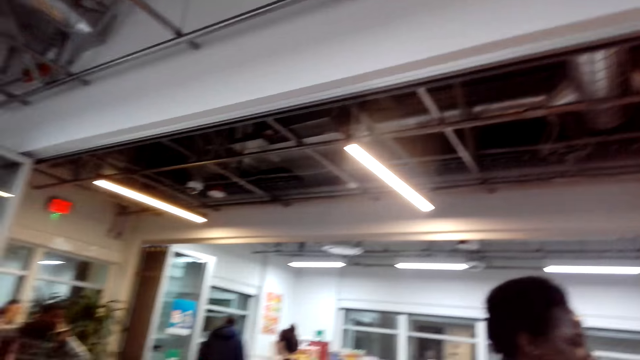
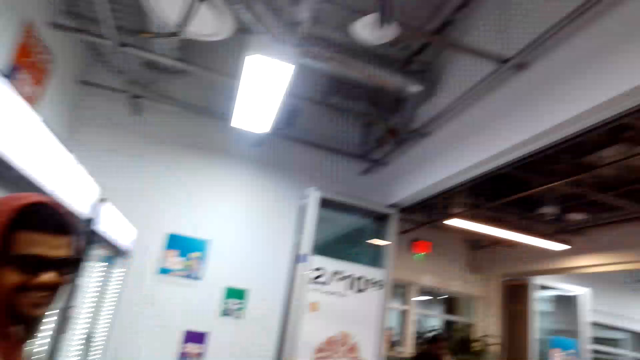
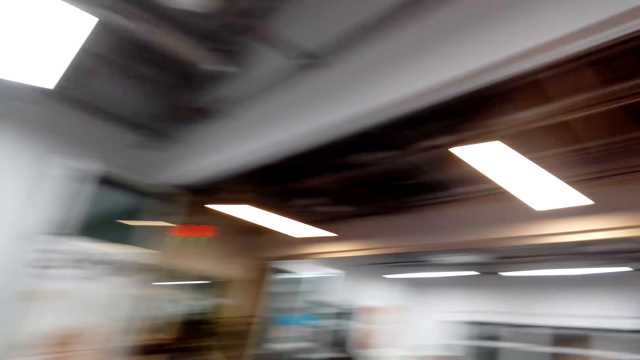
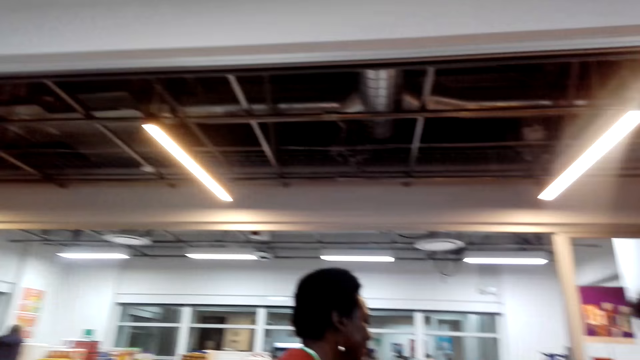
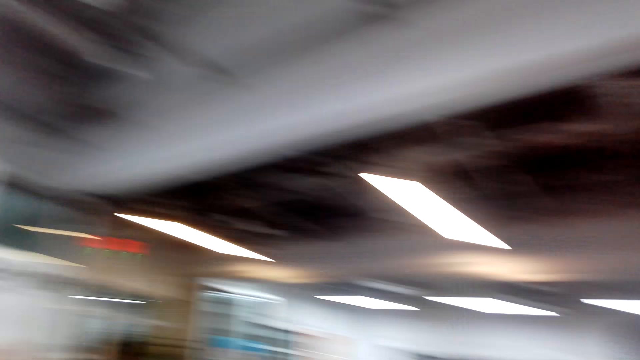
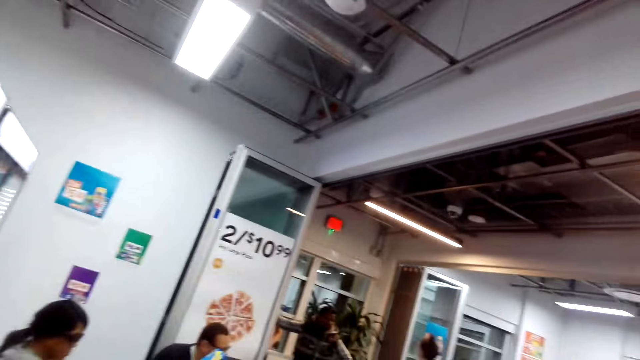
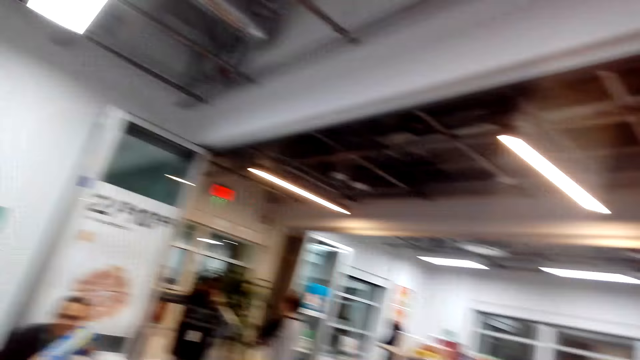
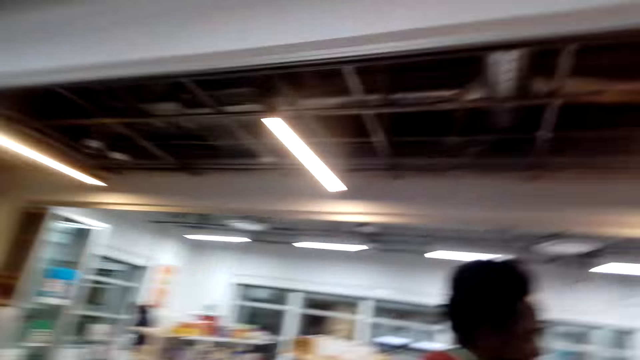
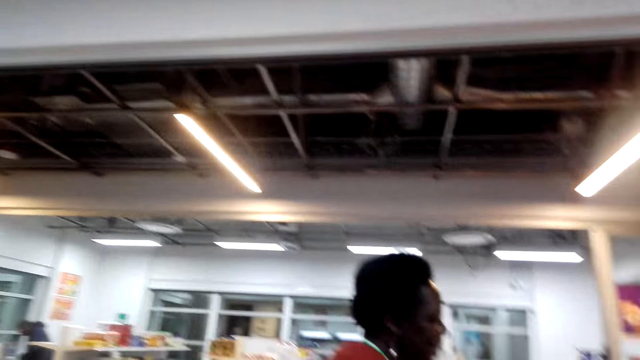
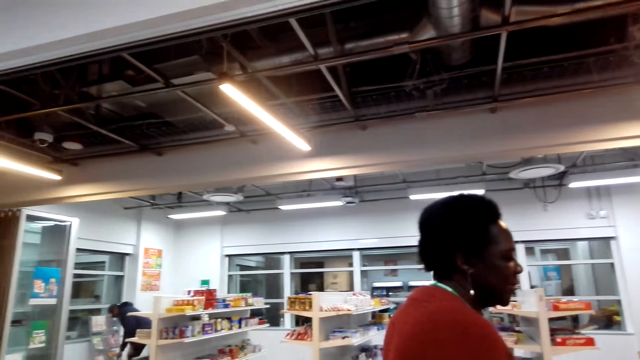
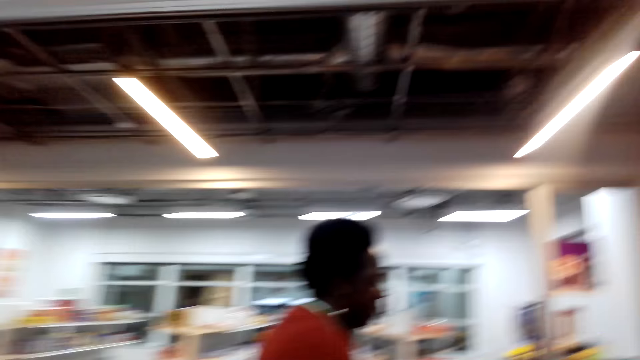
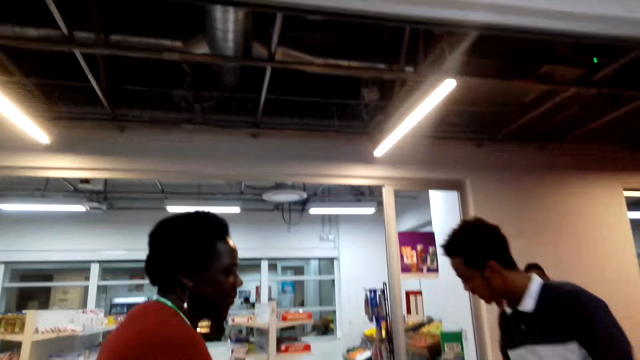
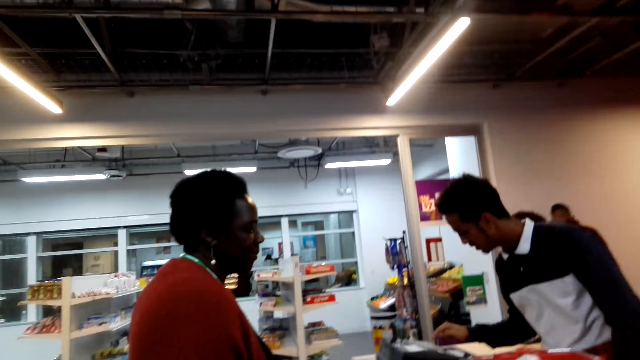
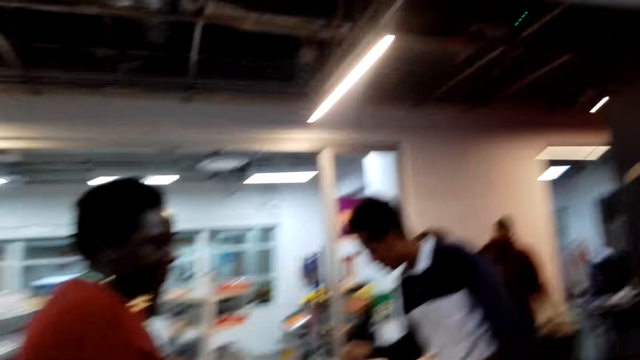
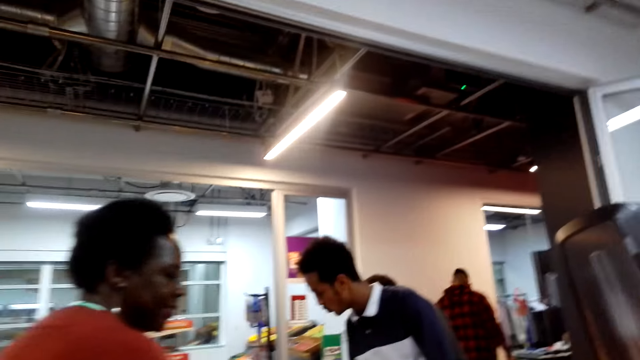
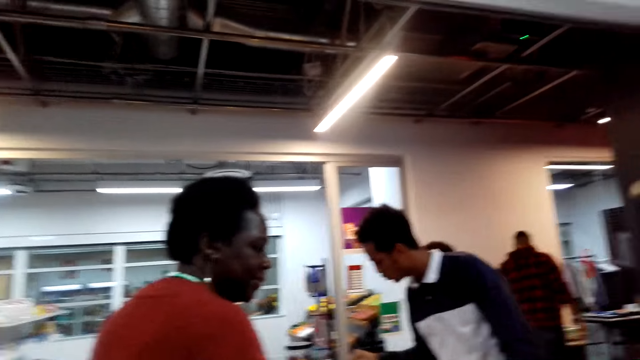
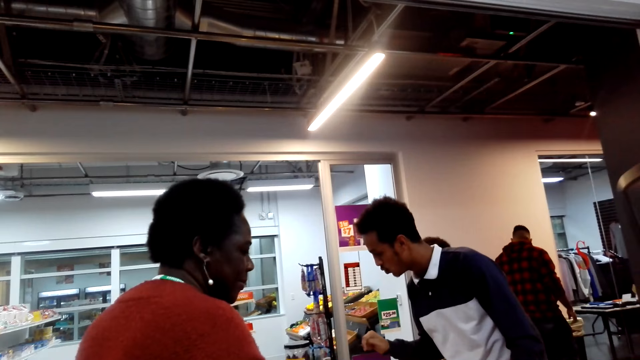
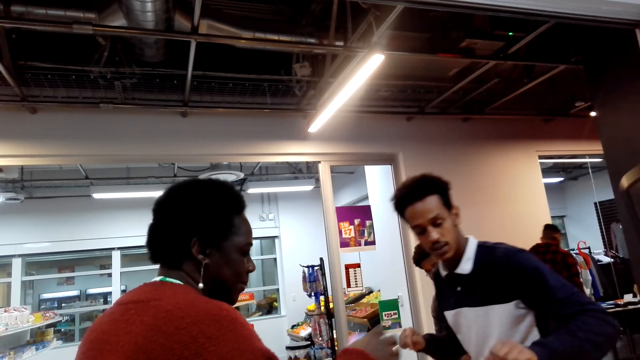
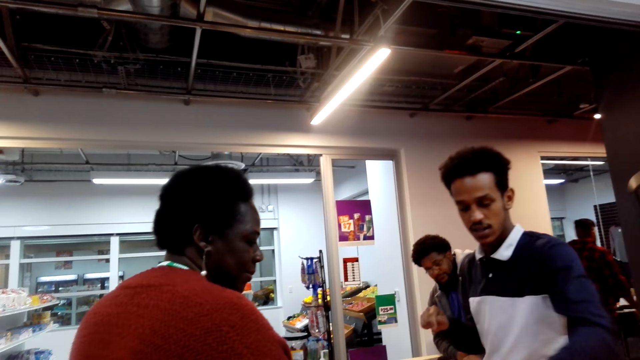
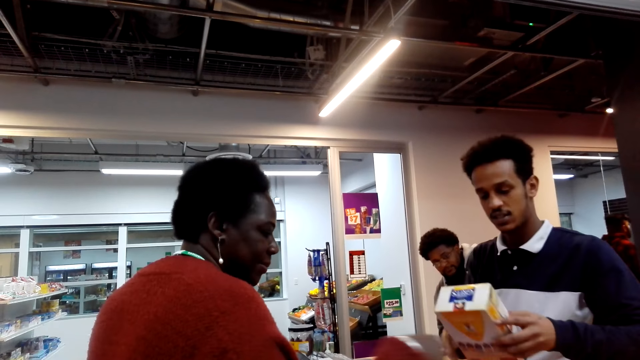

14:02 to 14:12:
The camera wearer interacts with a man. They look around the supermarket. They move the camera around.

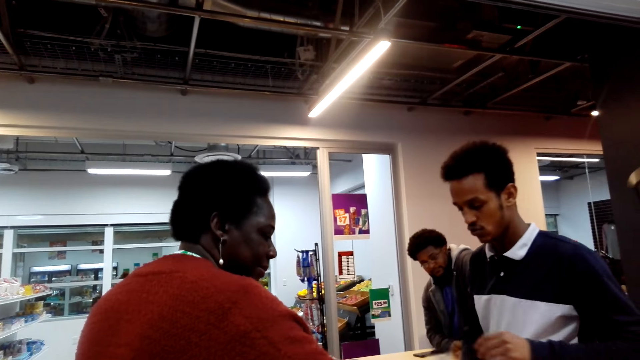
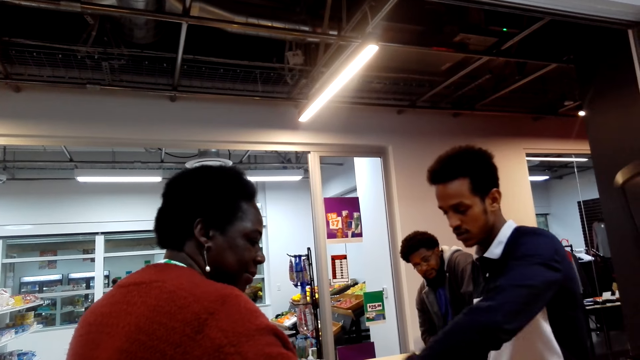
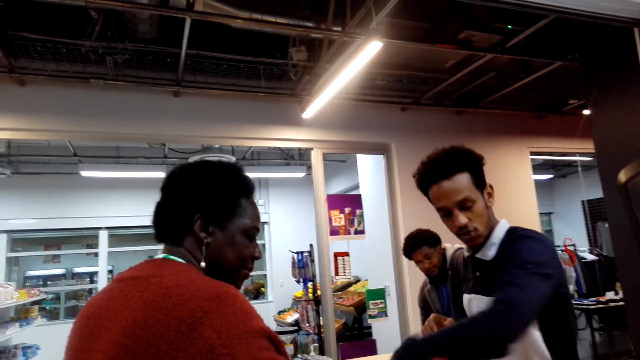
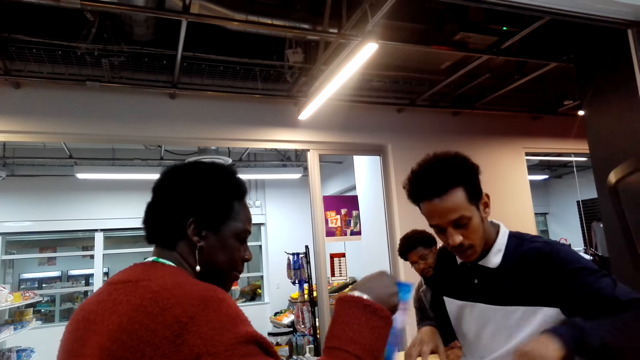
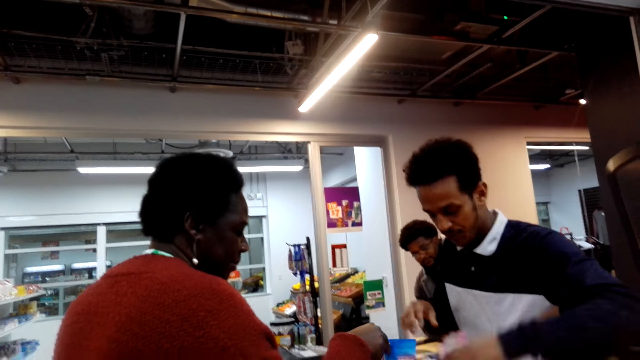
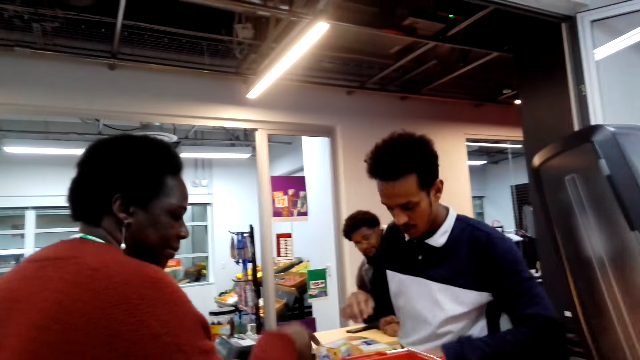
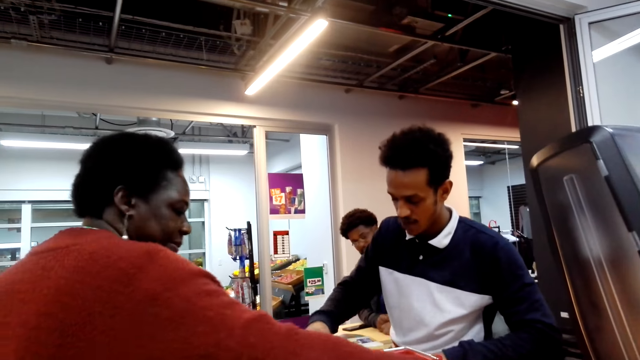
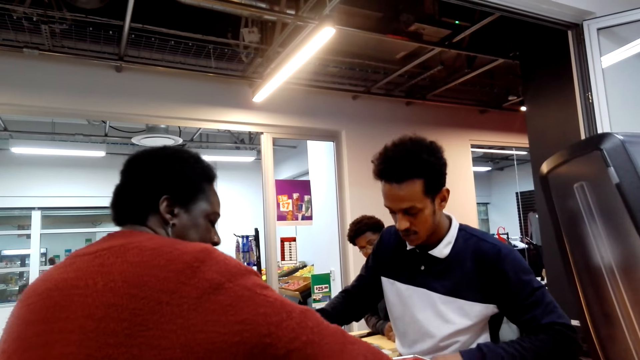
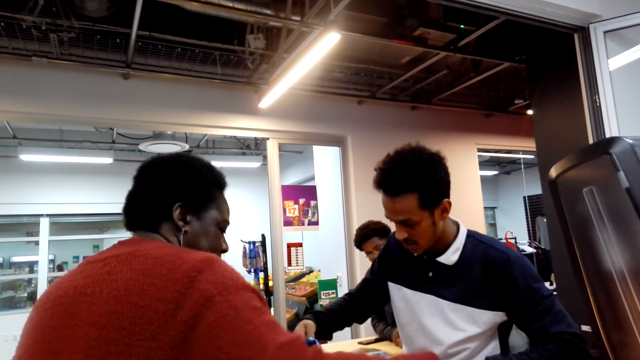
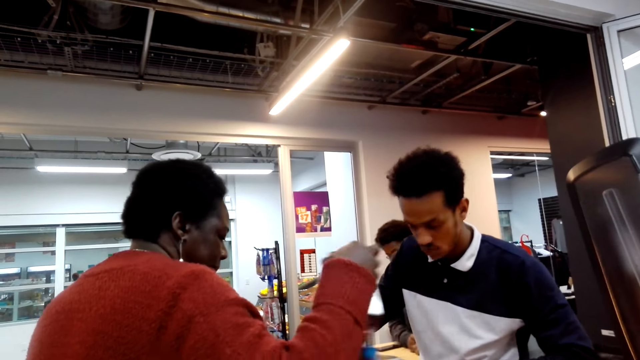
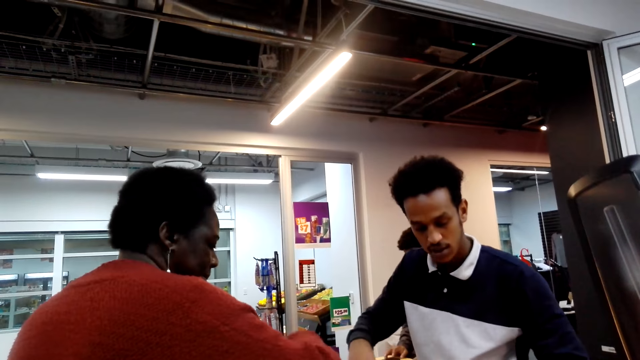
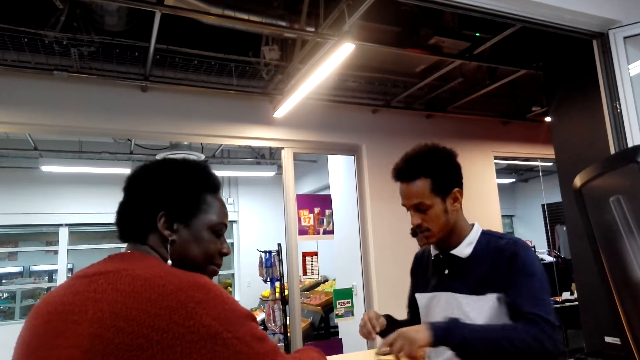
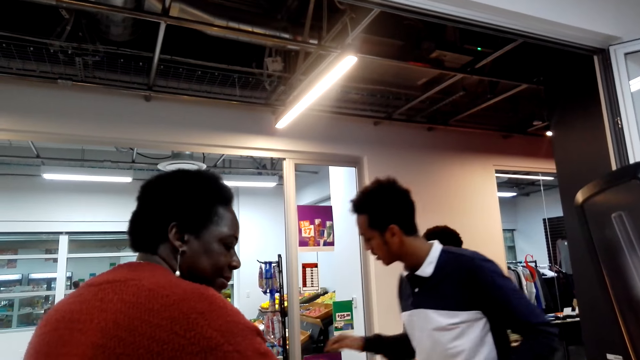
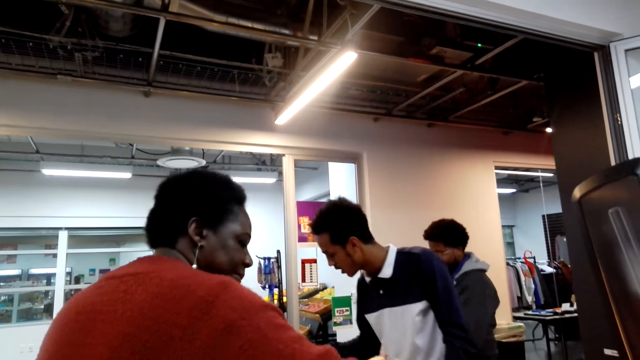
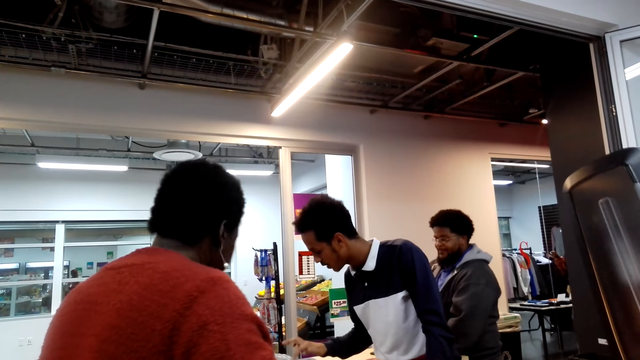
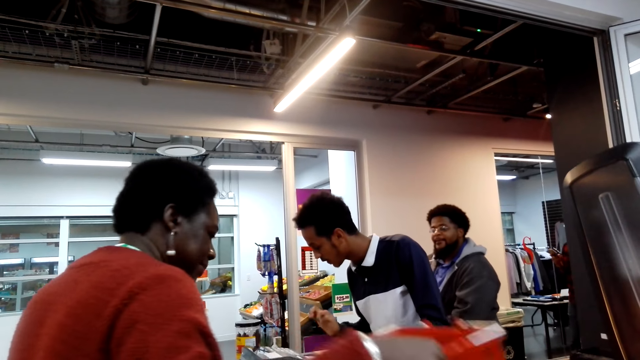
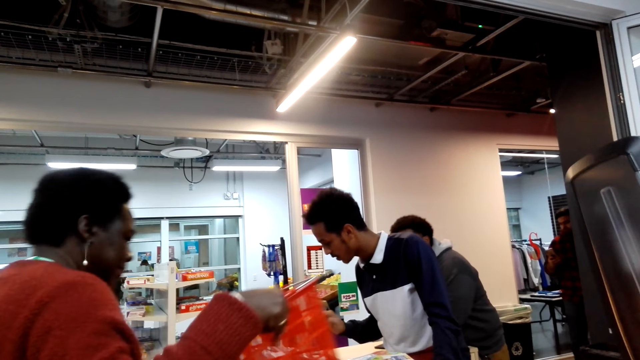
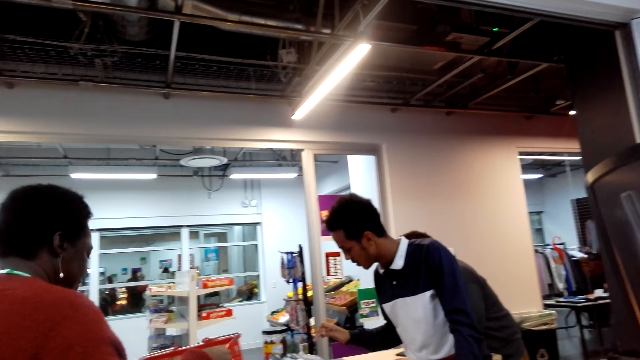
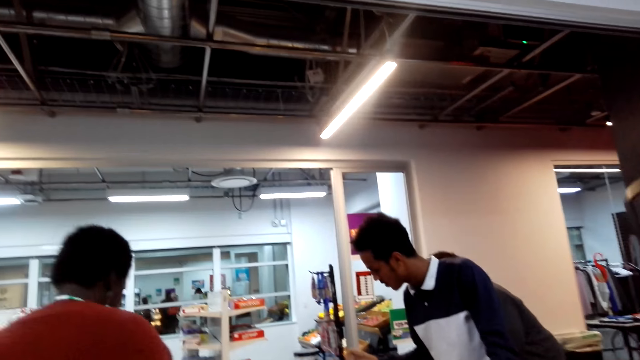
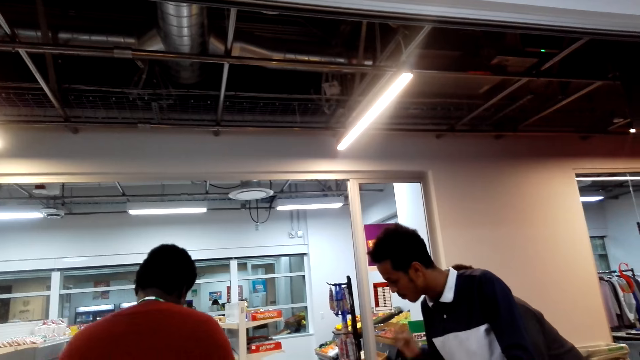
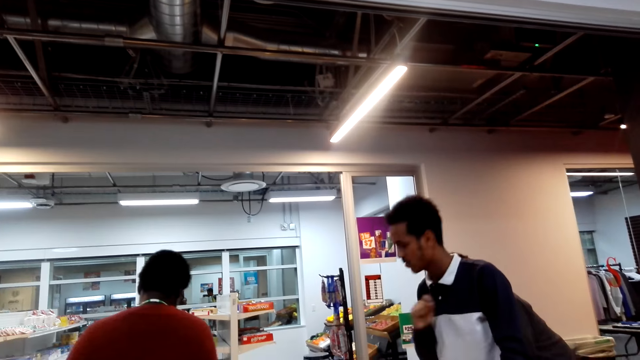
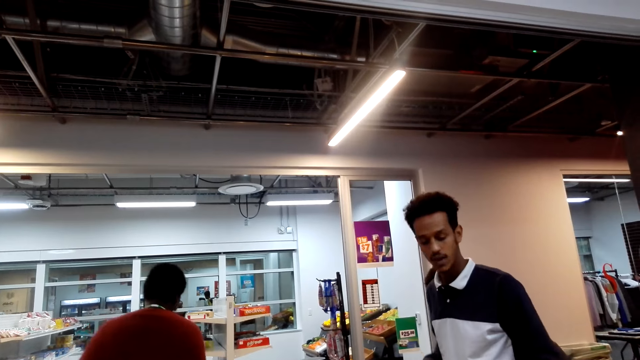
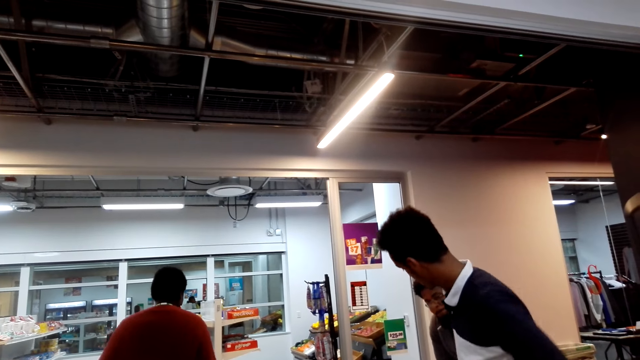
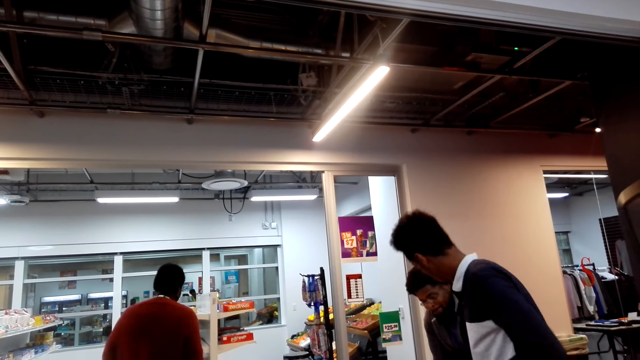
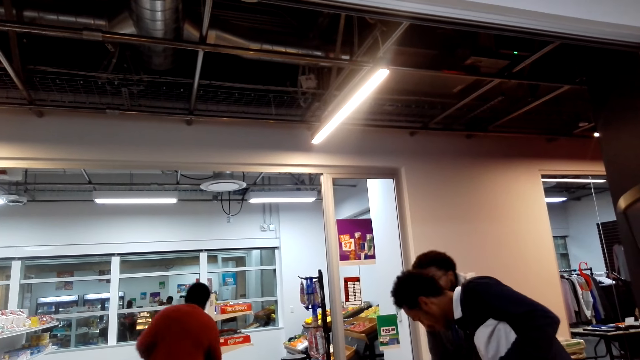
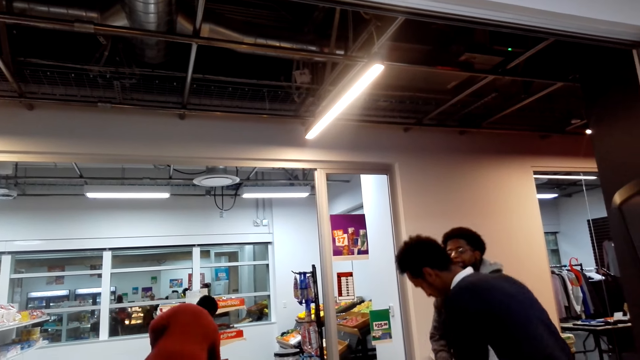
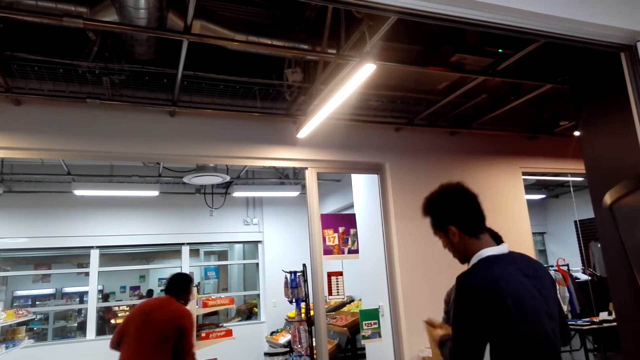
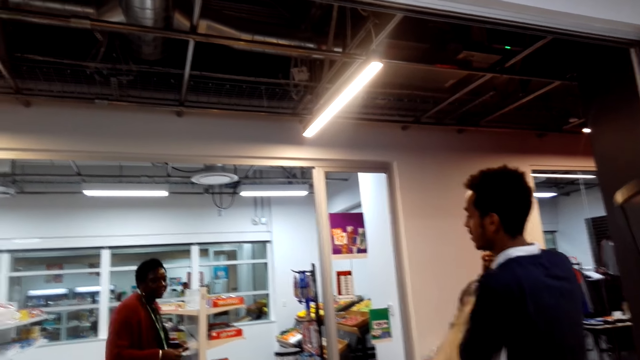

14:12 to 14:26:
The camera wearer looks at a woman. They converse. A man picks up the packages. The woman picks up the packages. The camera wearer moves the camera around. They look at the man.
